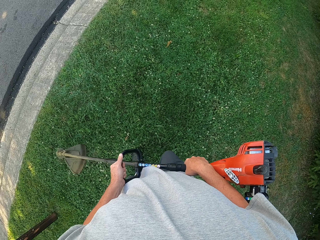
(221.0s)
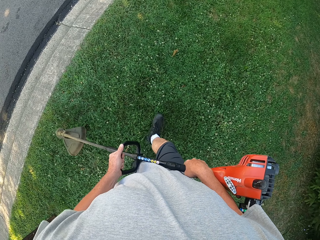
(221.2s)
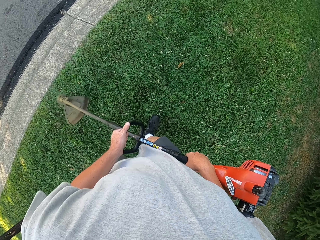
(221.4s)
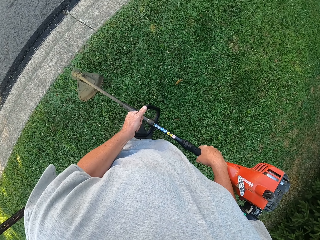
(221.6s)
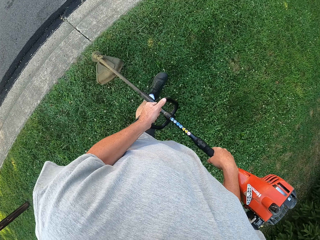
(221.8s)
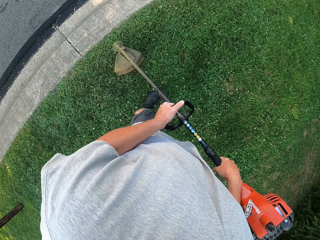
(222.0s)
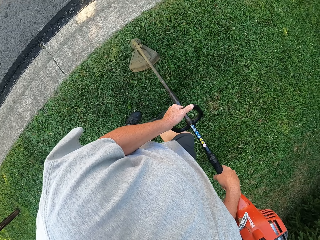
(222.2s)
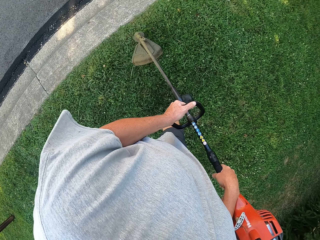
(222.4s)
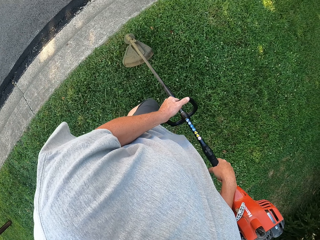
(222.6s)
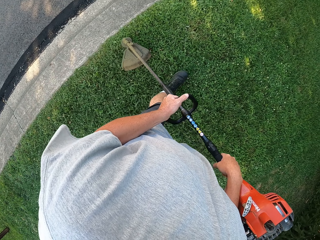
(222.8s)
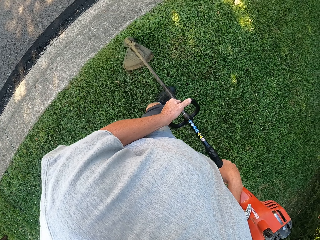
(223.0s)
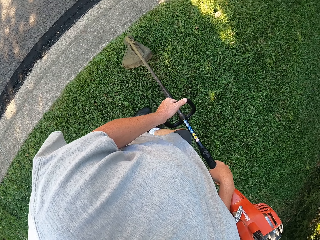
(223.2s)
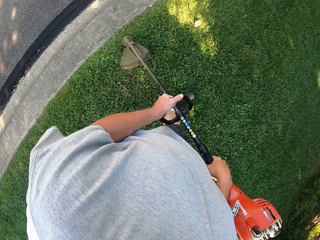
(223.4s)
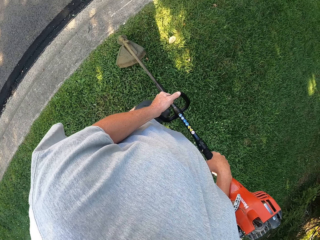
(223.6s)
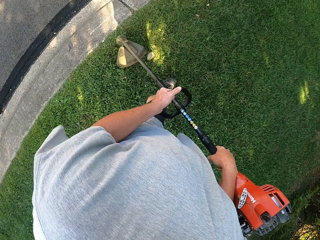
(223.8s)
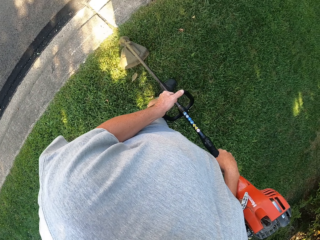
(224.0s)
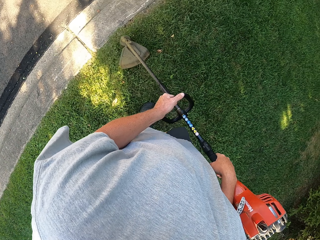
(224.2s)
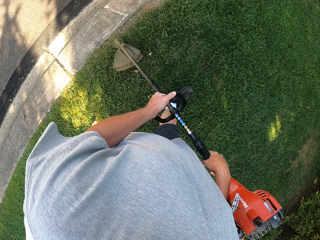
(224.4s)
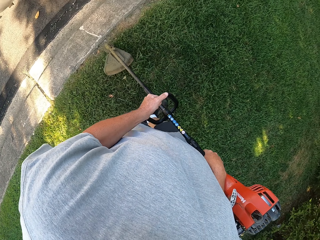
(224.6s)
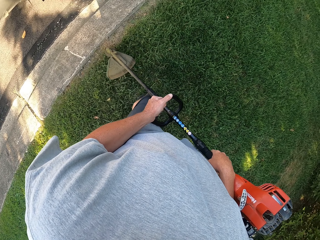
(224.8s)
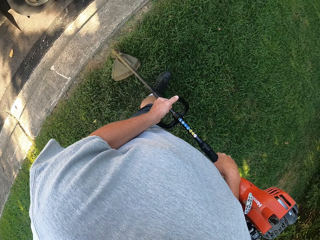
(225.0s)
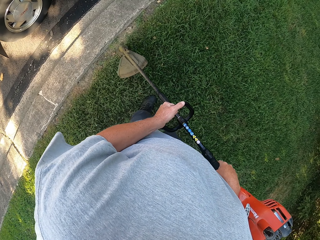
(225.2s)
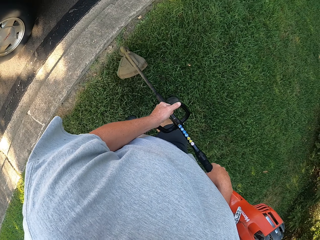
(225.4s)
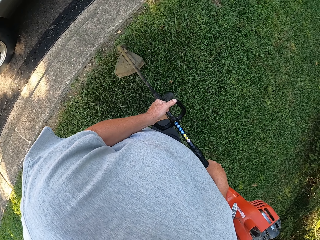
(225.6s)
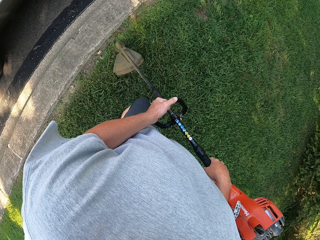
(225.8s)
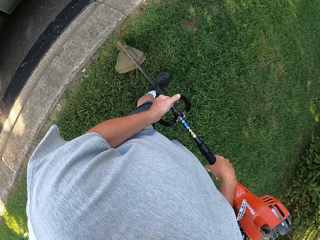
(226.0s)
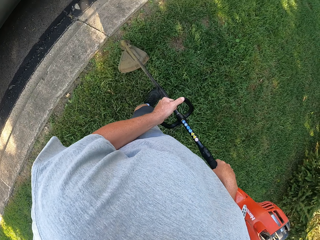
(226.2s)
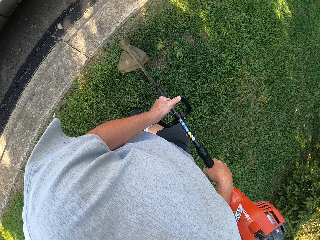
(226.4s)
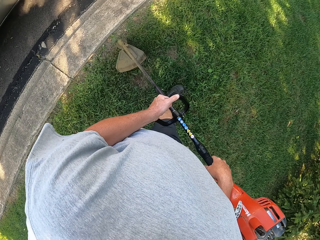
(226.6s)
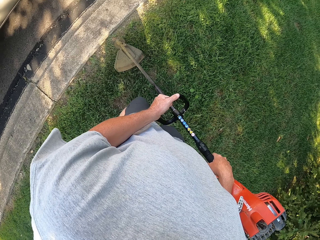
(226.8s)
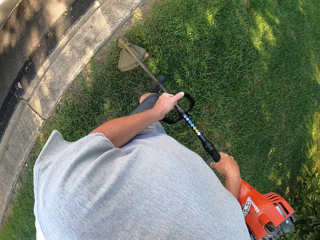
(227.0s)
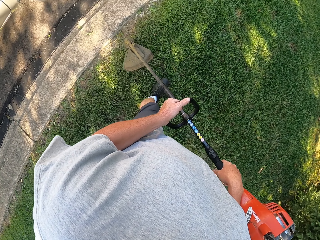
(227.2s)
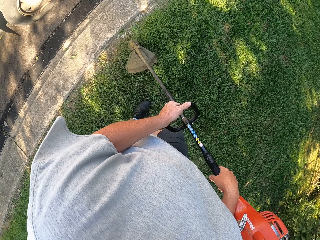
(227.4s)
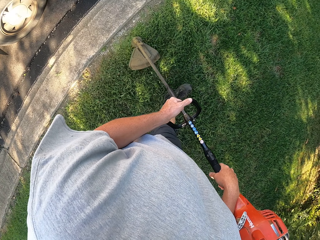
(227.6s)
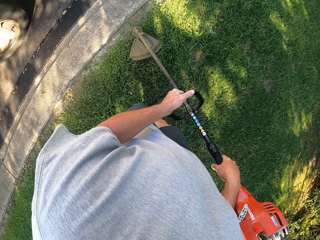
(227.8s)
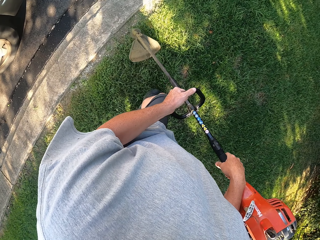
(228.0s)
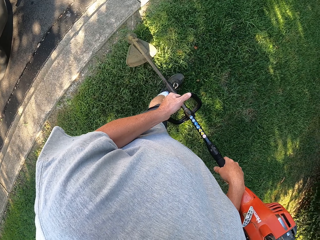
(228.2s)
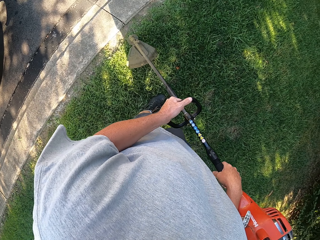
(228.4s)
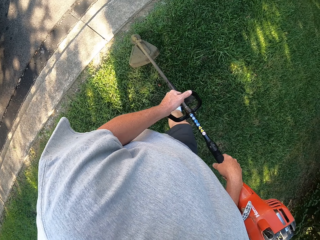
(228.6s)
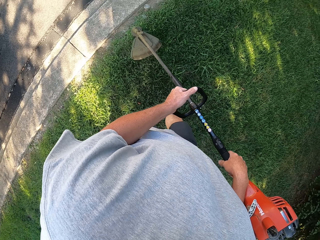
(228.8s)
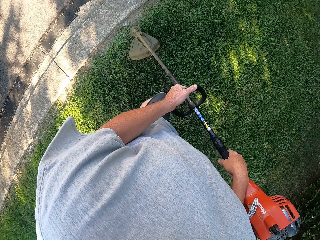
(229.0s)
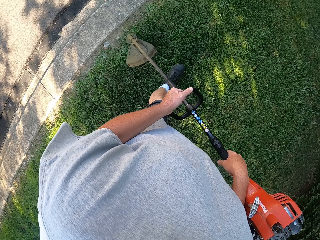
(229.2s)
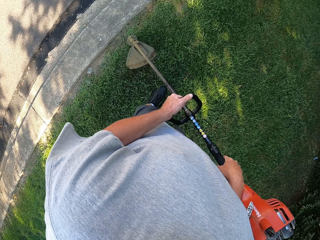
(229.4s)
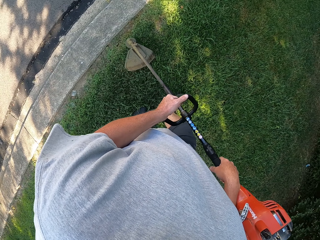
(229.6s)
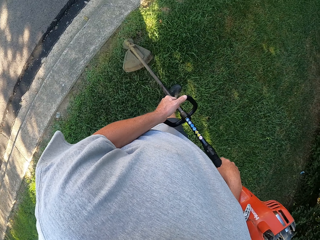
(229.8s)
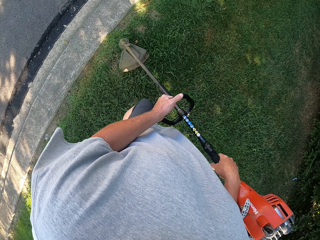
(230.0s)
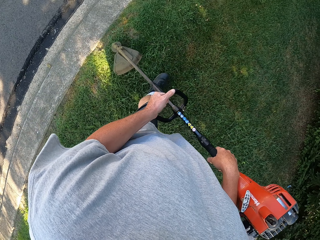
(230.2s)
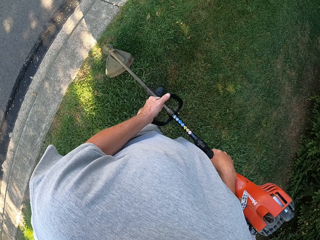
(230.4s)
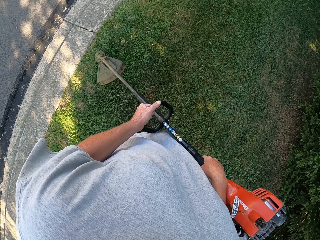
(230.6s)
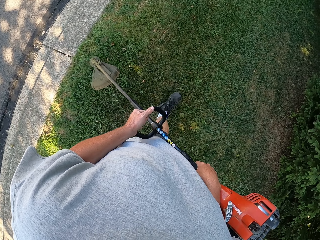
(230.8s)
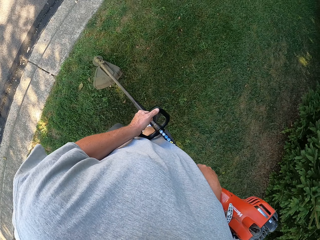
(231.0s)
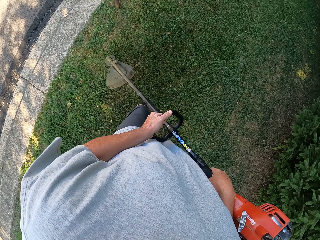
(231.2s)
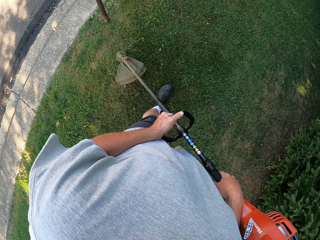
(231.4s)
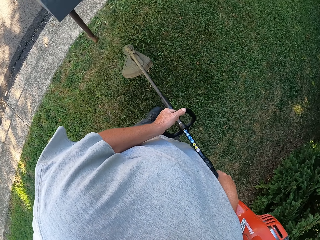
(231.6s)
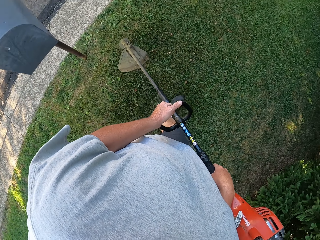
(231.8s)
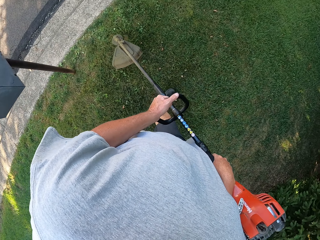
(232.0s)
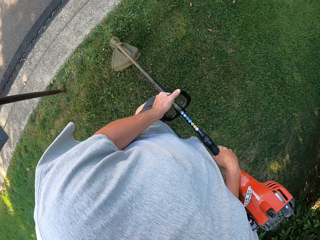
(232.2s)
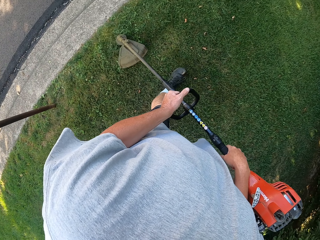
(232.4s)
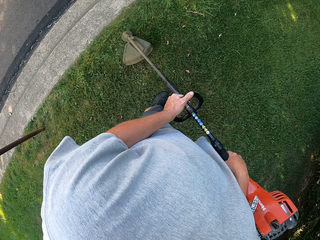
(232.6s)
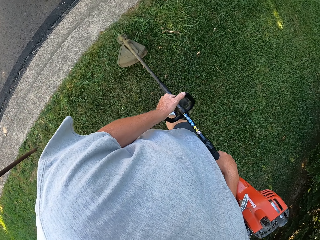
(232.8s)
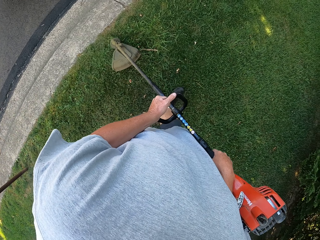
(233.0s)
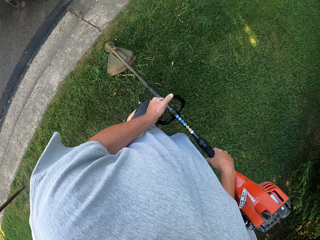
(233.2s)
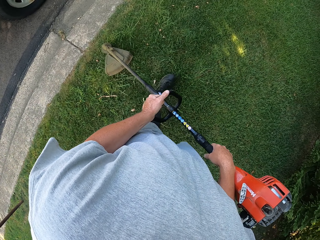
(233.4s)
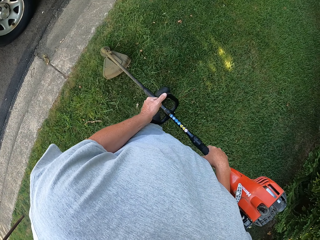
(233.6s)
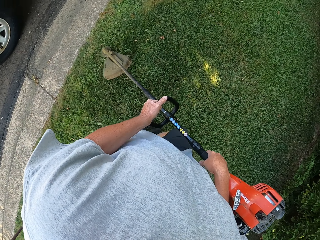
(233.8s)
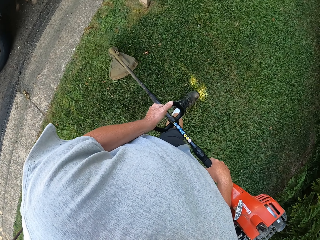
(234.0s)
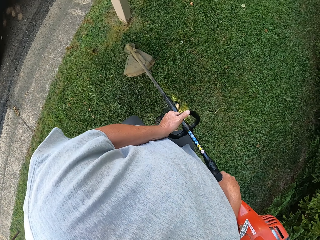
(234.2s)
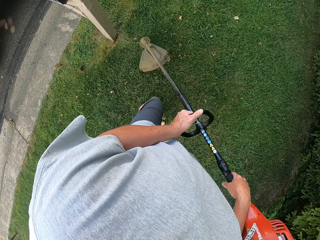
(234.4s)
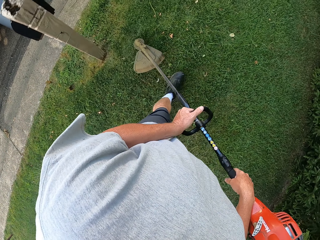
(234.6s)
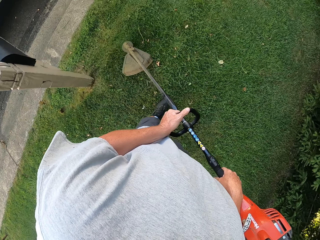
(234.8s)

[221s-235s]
The camera wearer carries the hand mower around the compound. They trim the grass as they walk. They do so repeatedly.

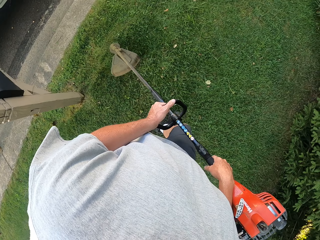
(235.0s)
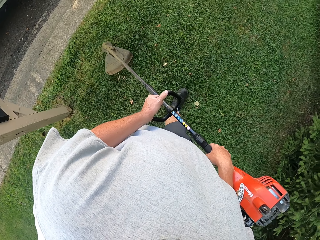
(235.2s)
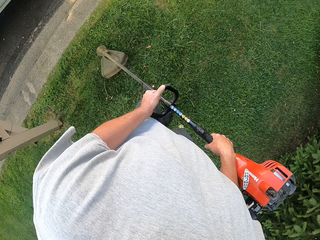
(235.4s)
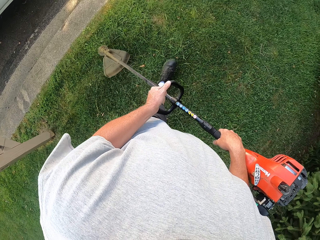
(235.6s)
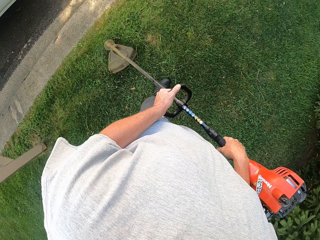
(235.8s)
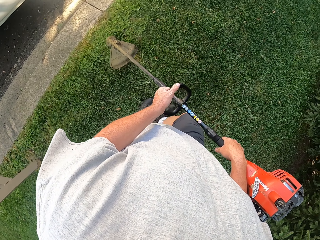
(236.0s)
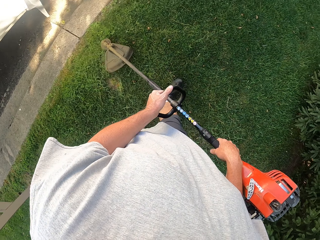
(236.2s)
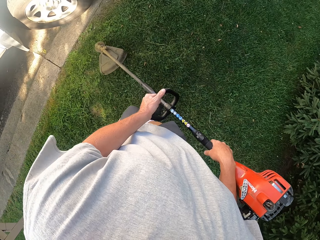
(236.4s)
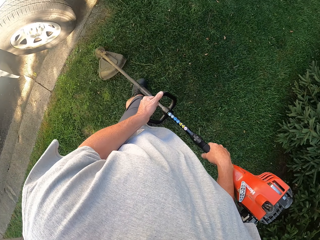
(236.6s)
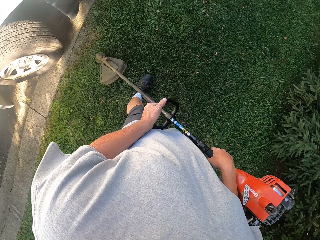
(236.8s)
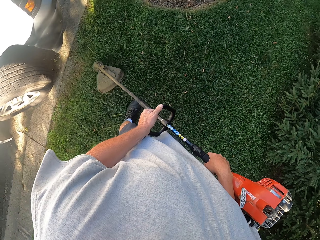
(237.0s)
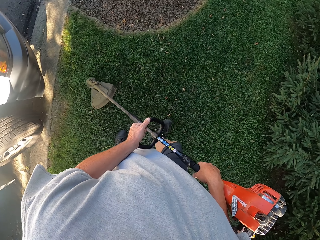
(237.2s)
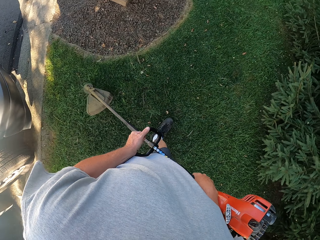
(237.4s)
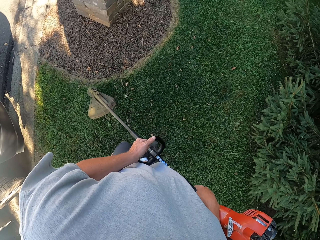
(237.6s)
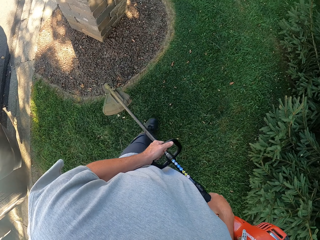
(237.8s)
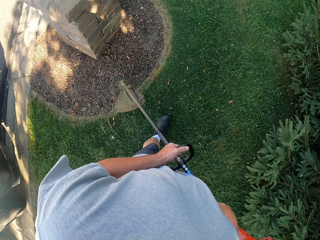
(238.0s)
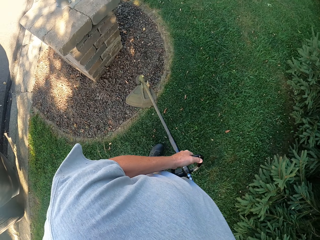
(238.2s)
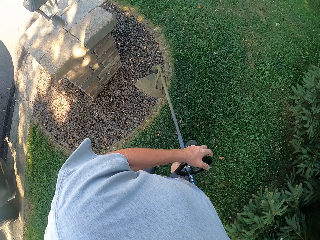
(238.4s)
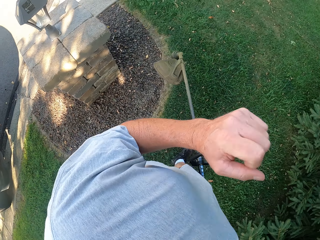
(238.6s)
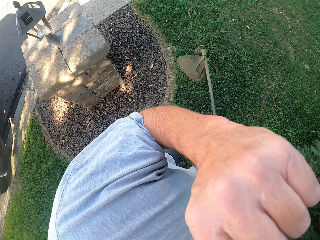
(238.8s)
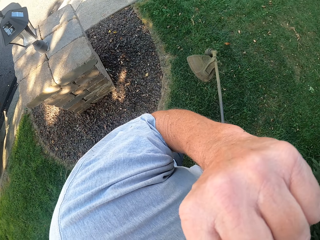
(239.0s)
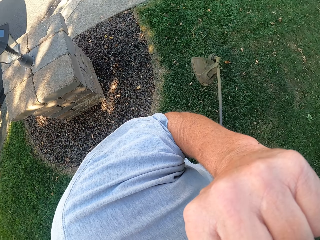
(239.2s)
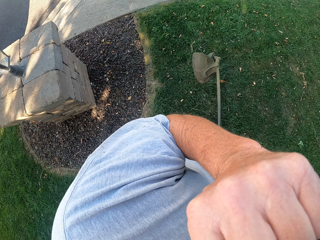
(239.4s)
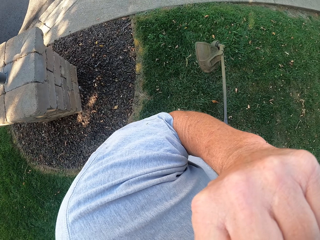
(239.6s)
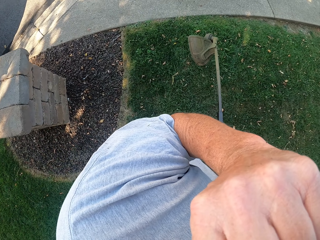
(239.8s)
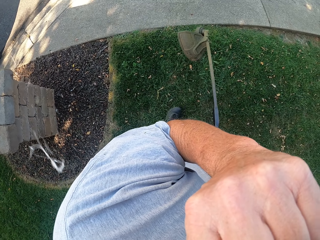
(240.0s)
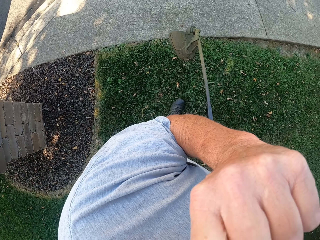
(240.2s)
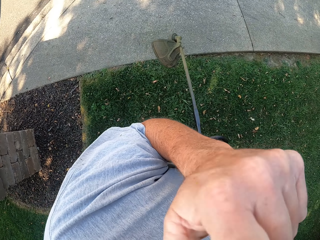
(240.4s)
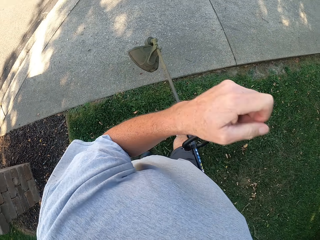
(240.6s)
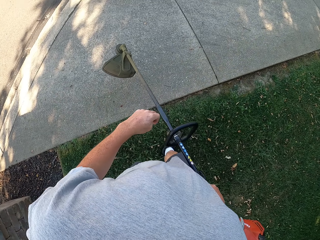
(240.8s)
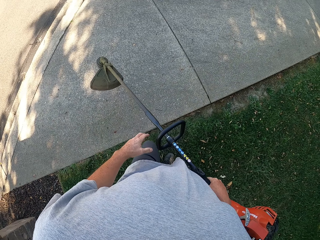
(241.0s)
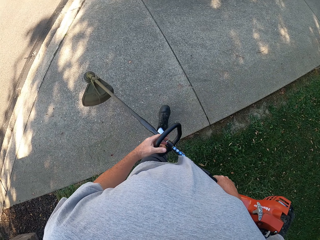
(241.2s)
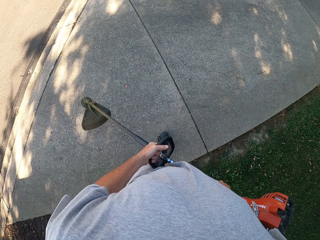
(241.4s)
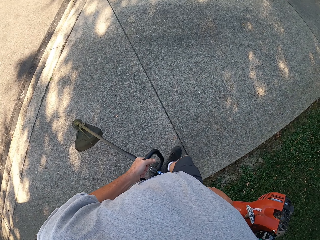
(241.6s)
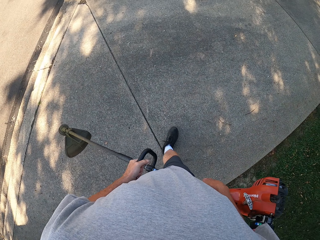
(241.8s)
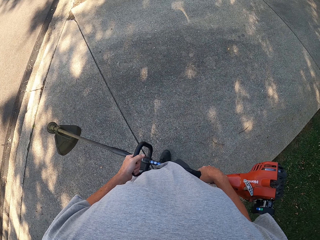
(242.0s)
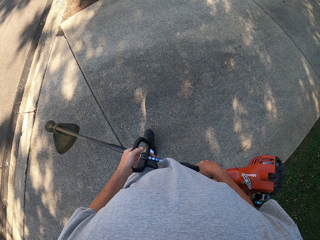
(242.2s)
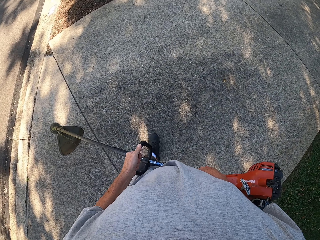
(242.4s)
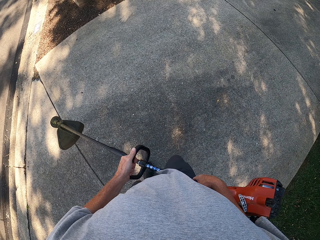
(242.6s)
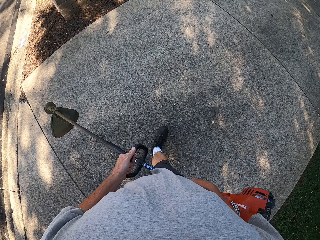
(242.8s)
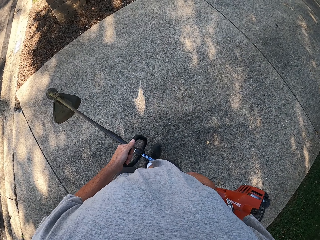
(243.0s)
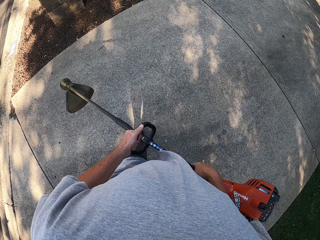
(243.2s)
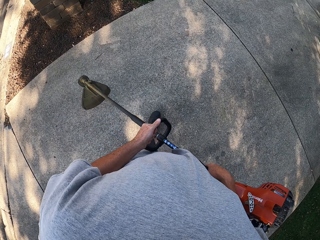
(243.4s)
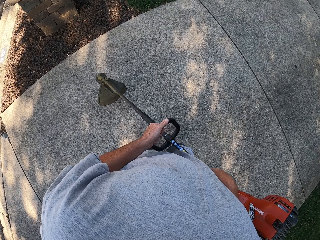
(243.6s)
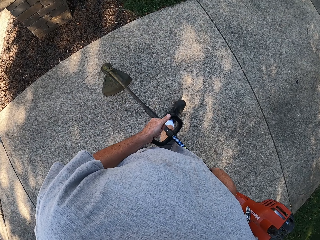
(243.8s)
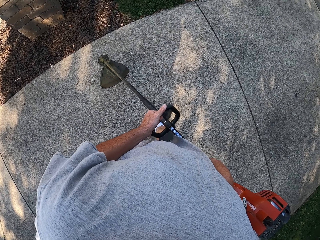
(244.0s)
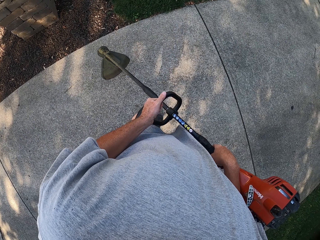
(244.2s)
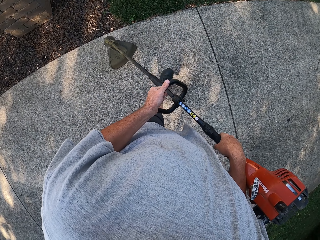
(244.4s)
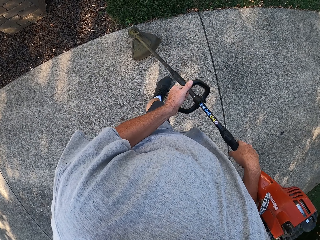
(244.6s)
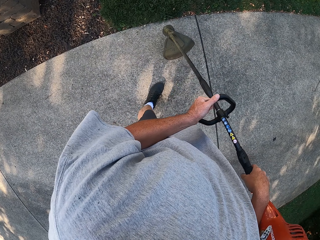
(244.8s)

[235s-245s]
The camera wearer trims the grass as they walk. They do so again. They lift the left hand. They trim the grass as they walk. They hold the mower with both hands. They trim the grass as they walk.
